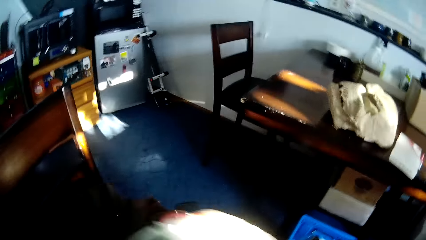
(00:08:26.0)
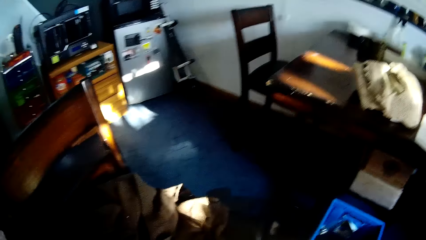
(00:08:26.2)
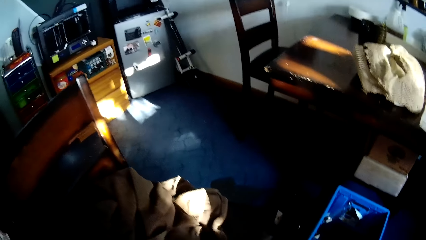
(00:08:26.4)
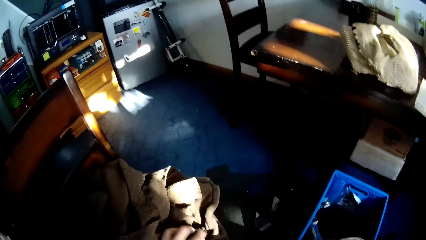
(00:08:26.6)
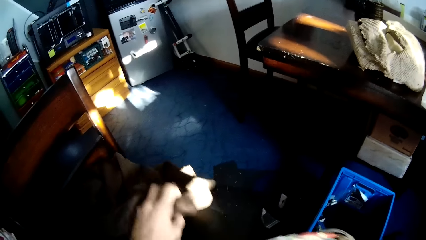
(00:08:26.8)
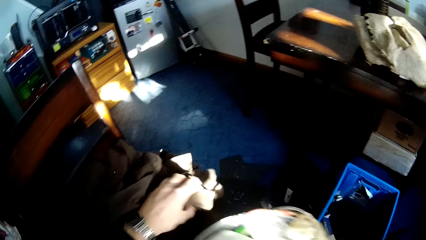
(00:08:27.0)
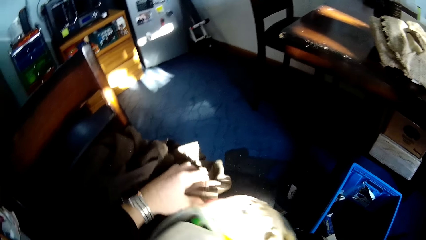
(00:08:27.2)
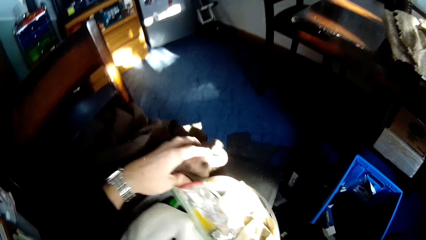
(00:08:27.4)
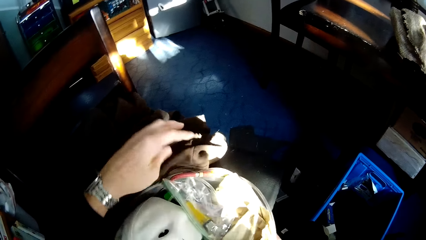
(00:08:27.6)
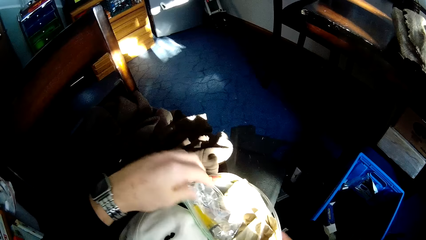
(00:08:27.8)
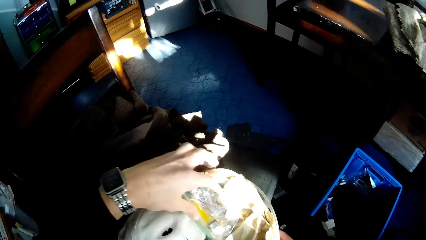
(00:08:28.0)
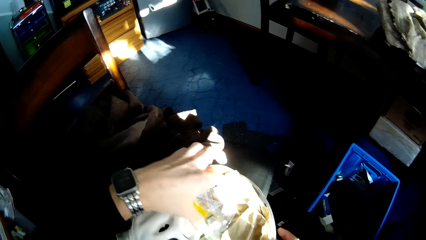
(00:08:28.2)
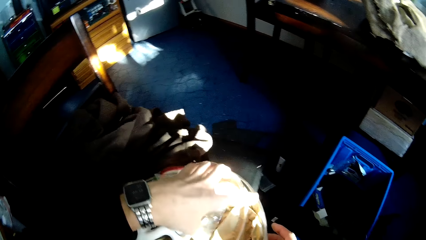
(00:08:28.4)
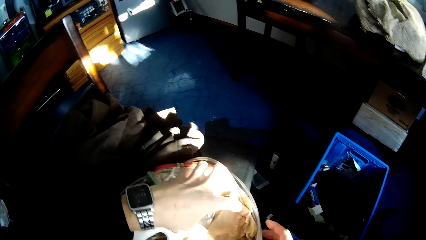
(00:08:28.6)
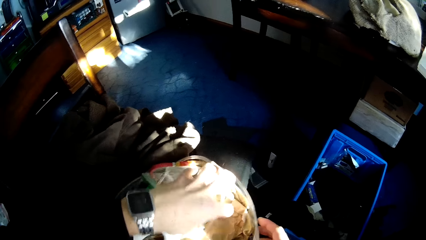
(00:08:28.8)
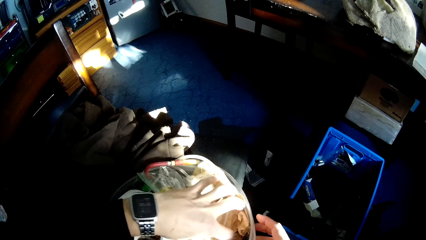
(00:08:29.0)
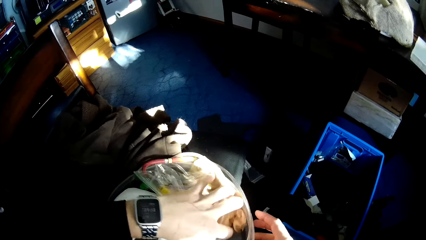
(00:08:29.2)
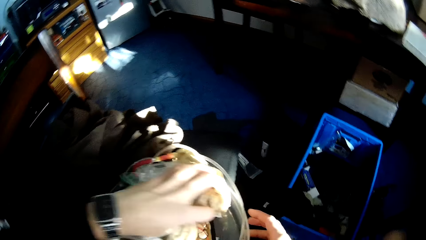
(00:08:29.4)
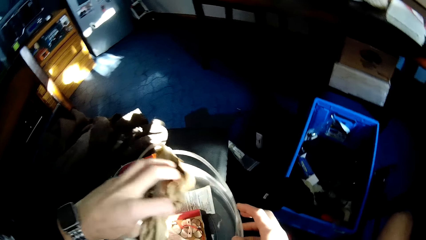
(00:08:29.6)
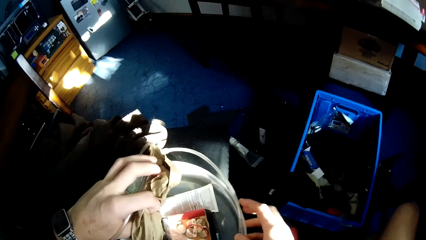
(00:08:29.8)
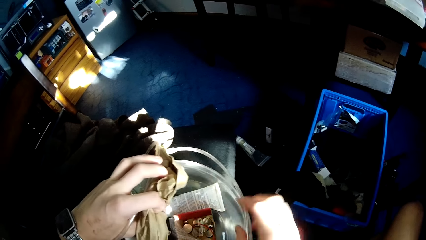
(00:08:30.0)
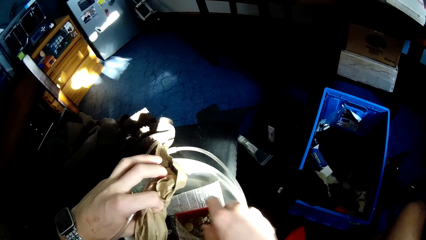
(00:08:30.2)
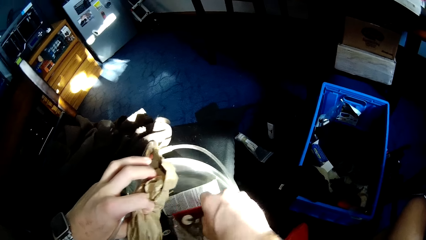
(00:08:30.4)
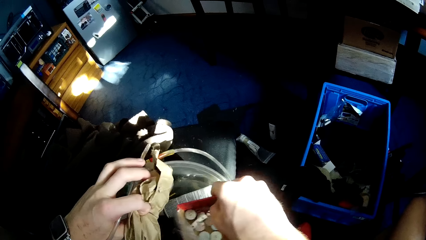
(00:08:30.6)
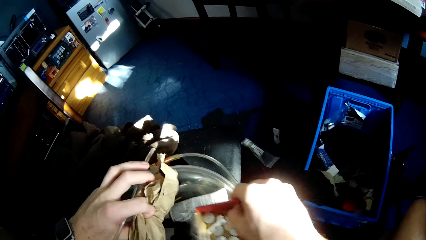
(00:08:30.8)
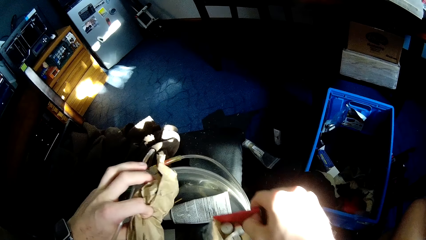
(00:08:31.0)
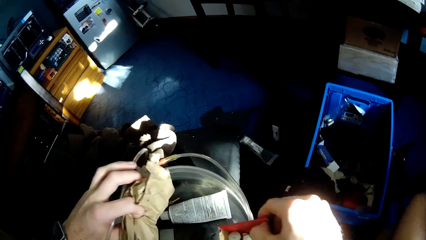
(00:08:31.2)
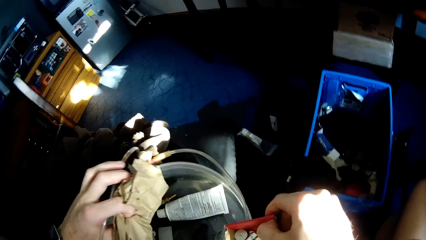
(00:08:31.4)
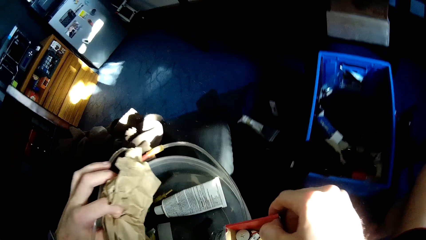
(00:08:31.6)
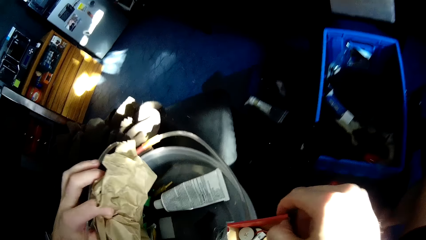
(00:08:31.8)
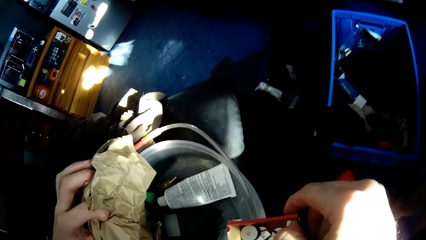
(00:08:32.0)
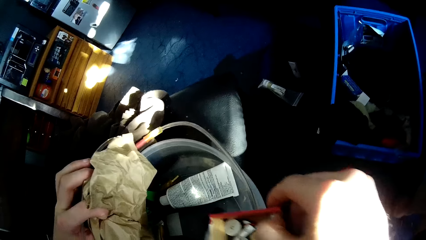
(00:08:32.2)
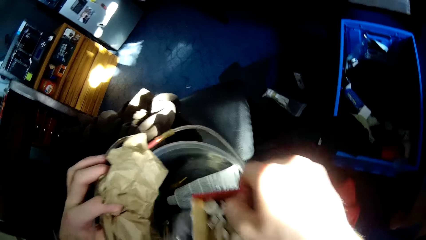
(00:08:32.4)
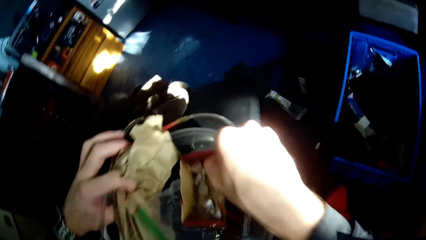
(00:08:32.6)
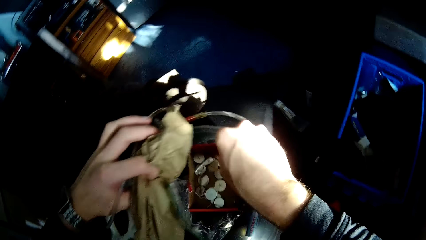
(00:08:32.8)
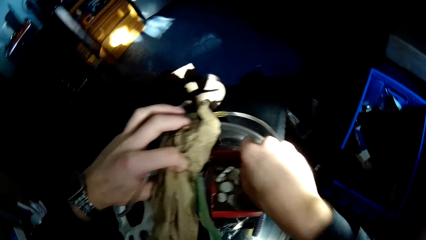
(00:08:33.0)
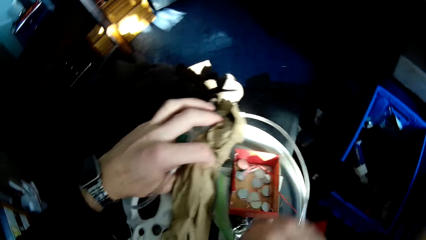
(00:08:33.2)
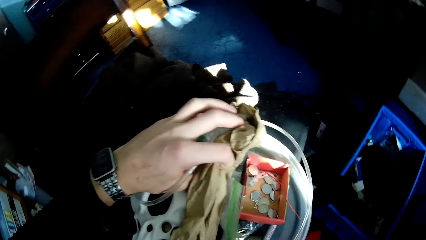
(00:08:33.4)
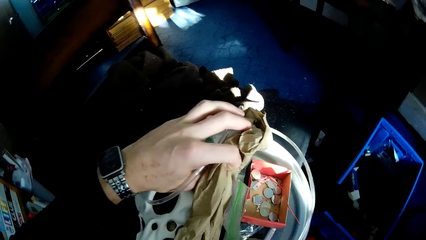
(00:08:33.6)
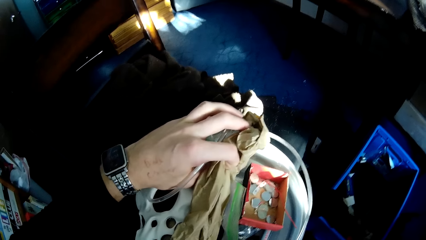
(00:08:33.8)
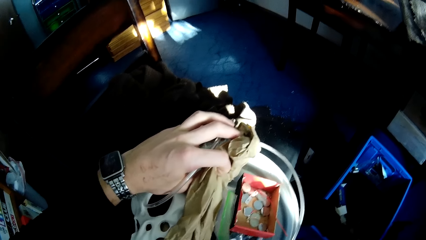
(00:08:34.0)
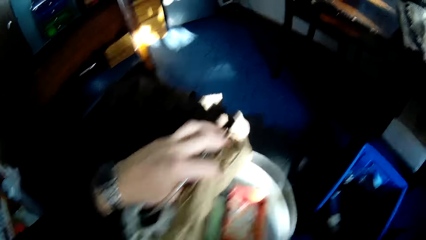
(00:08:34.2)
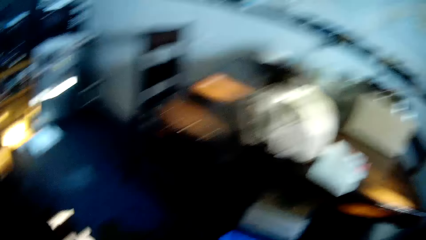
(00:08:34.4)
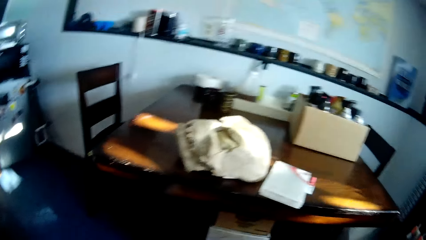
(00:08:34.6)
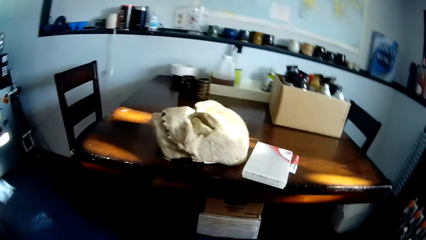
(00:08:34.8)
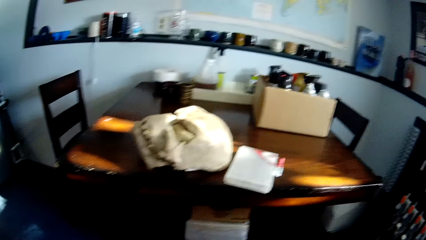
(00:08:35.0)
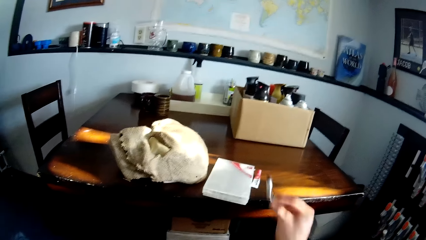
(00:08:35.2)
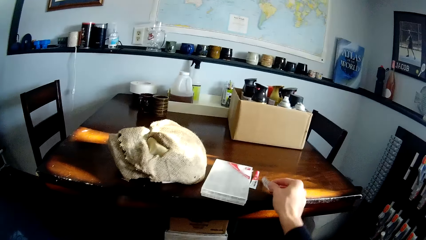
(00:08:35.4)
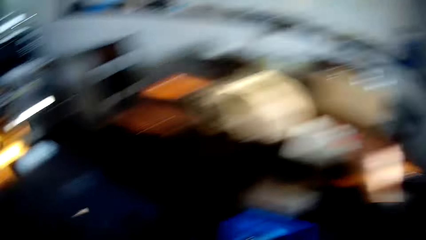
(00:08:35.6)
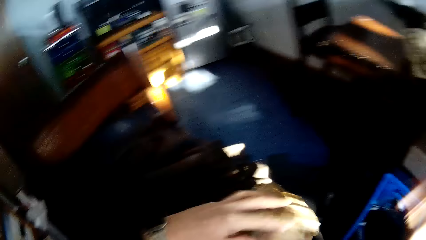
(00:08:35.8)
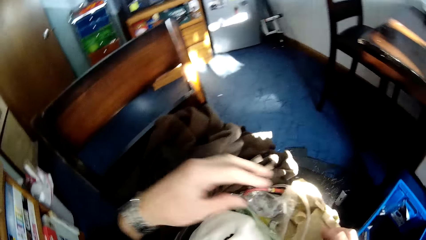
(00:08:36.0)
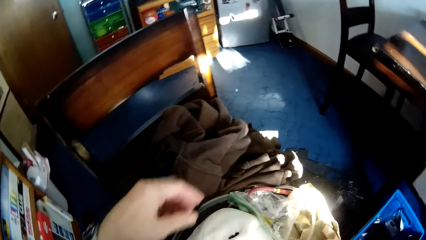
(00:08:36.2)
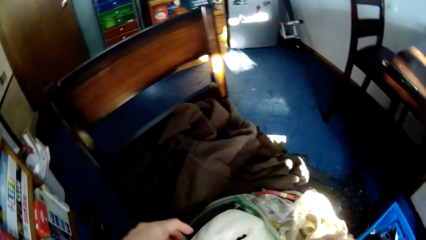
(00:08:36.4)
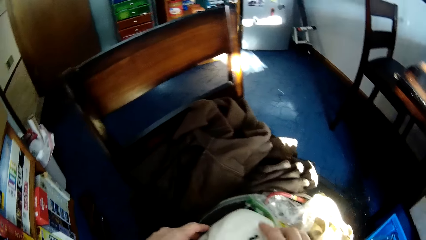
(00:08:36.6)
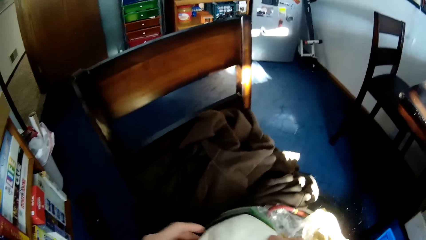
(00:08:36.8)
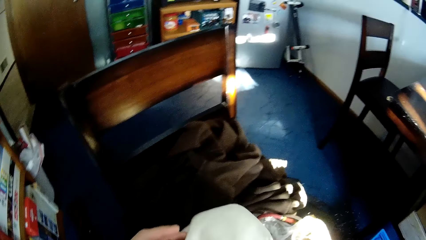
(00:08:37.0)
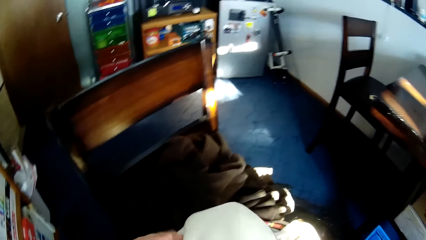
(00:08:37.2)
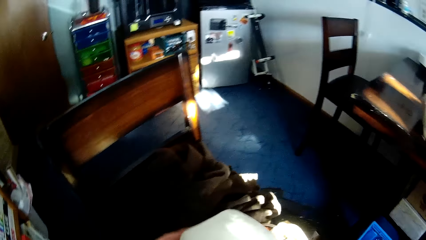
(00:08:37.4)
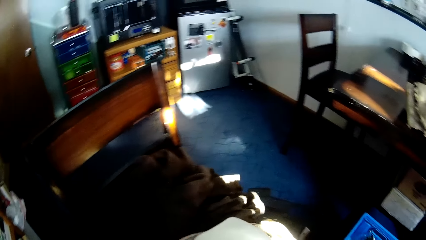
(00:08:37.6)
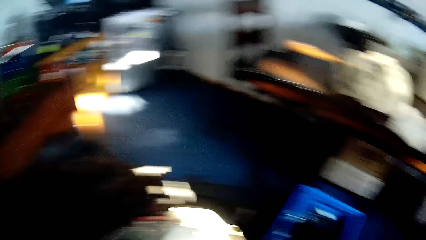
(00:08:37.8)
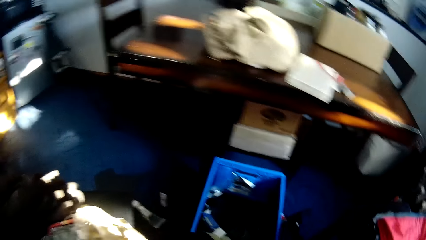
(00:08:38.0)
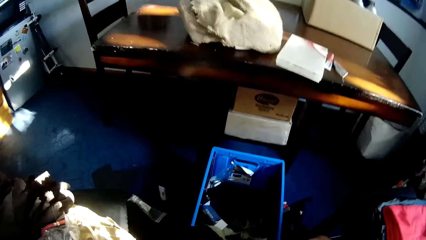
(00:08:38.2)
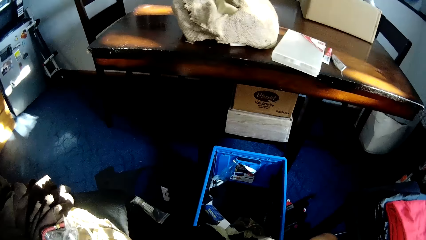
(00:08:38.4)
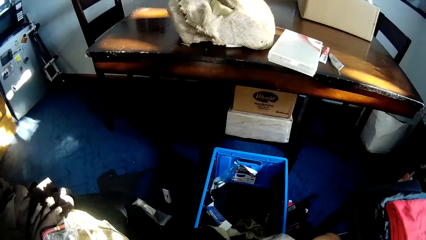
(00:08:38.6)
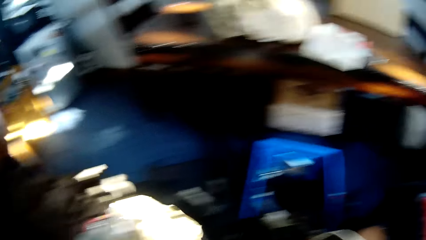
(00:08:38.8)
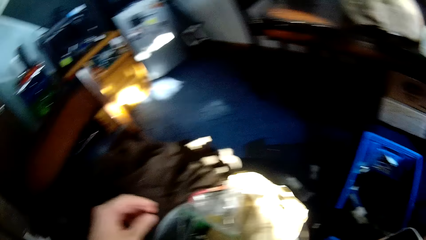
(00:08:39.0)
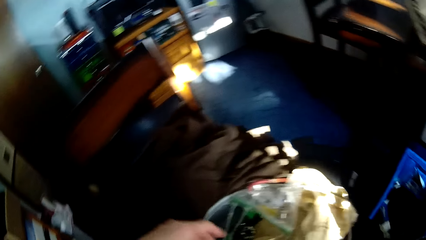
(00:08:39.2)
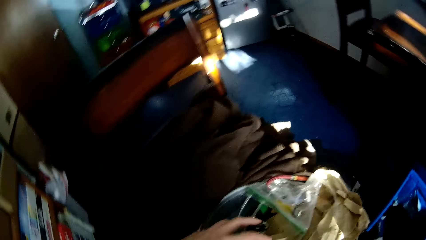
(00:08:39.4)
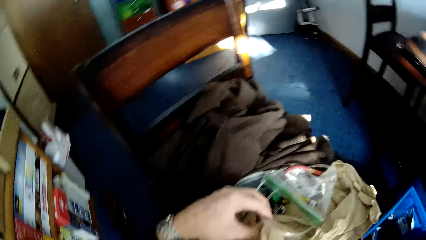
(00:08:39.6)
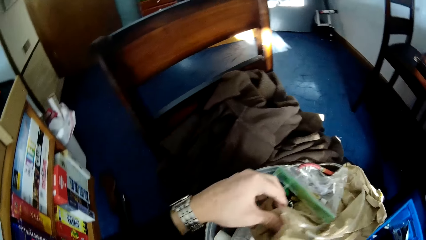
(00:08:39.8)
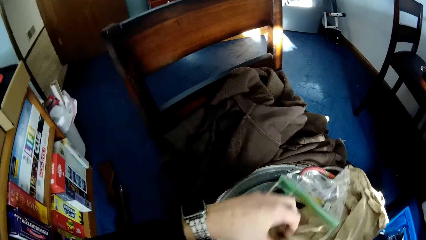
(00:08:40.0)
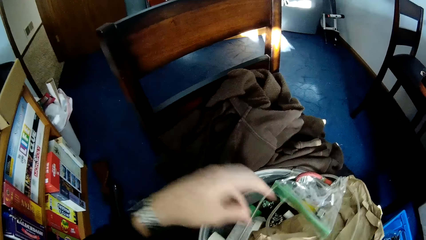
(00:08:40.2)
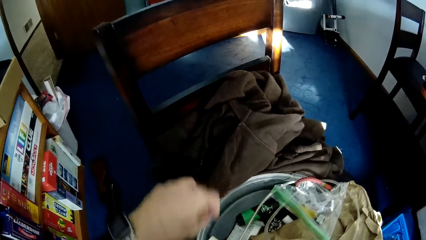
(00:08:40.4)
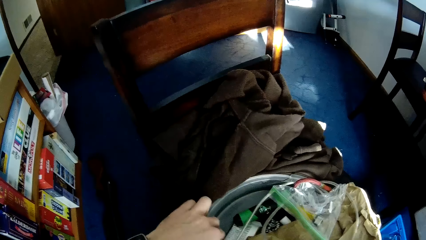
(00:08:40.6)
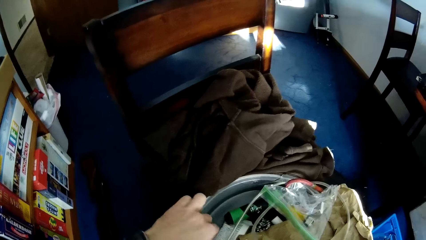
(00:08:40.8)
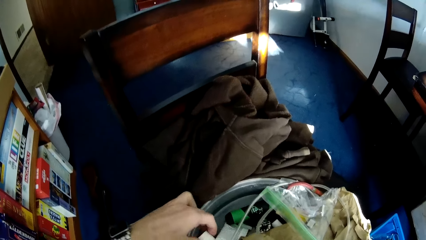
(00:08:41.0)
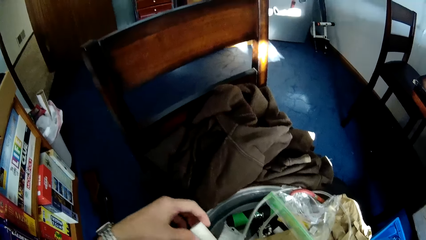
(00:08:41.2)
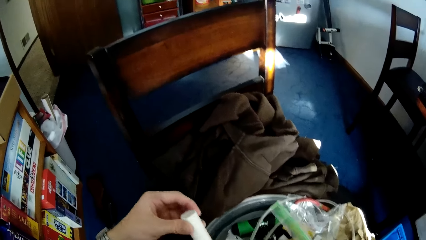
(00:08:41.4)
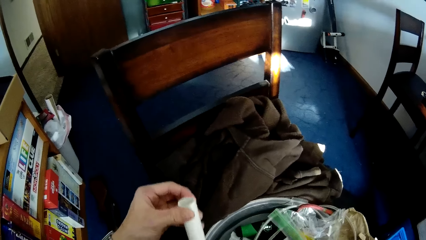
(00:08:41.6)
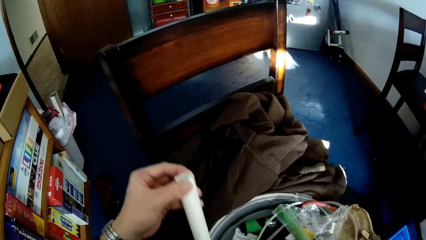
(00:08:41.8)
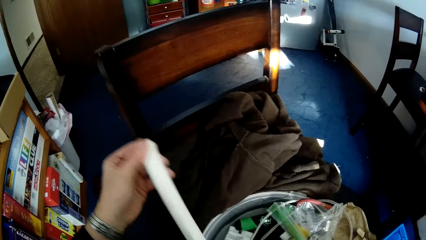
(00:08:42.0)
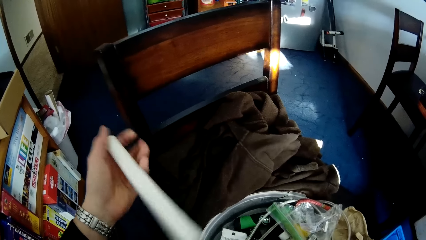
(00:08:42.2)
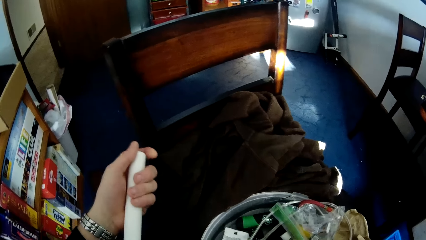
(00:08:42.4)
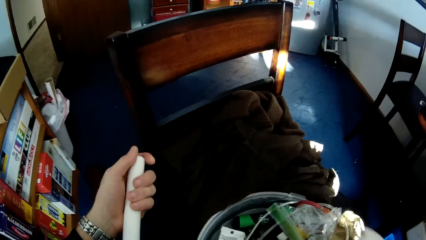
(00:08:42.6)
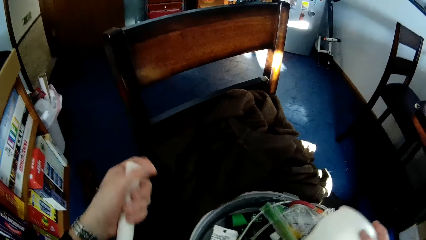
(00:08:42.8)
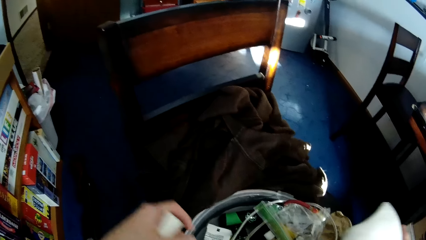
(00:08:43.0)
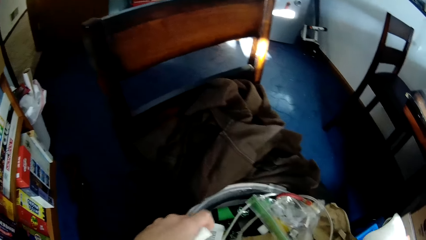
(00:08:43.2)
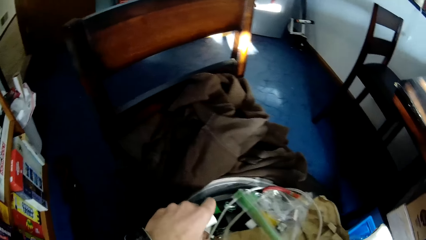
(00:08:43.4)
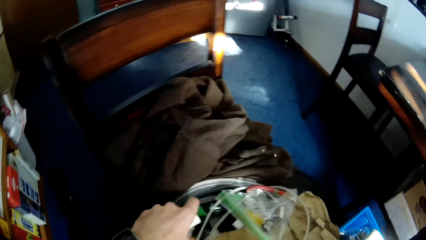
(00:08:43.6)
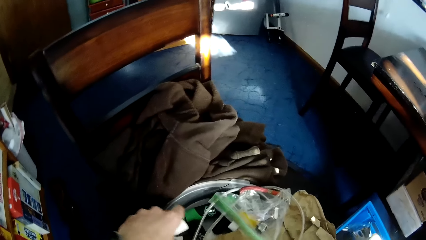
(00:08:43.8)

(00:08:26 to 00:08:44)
The camera wearer places the plastic container or basin on the chair. They search in the basin. They take a tube from the plastic container with the right hand. They drop the tube on the table. They take a white plastic from the plastic container.
